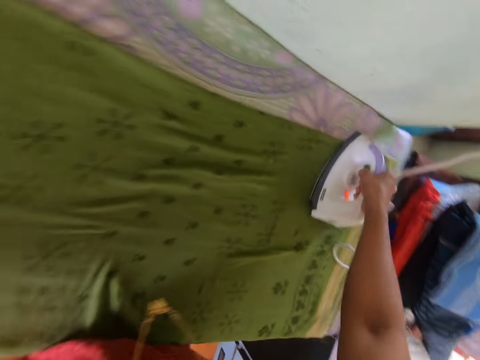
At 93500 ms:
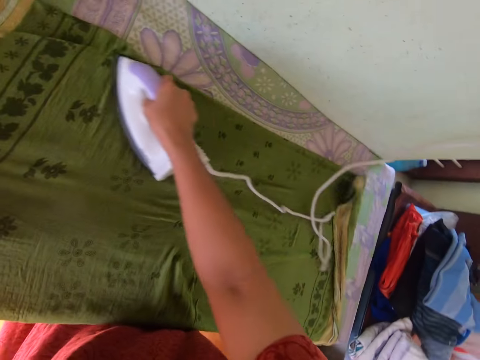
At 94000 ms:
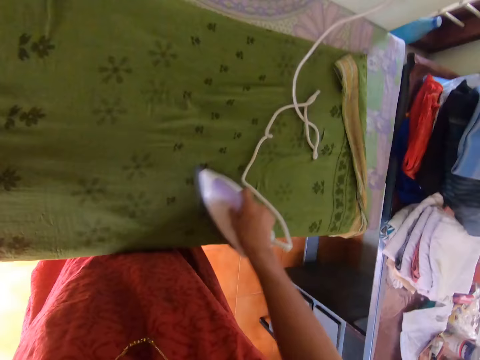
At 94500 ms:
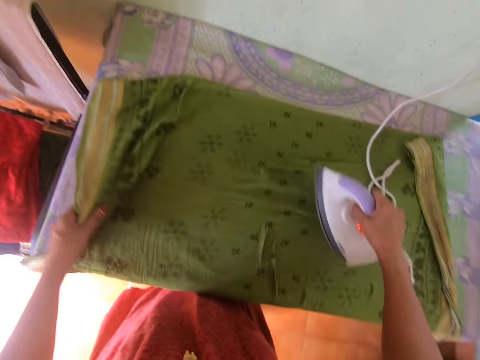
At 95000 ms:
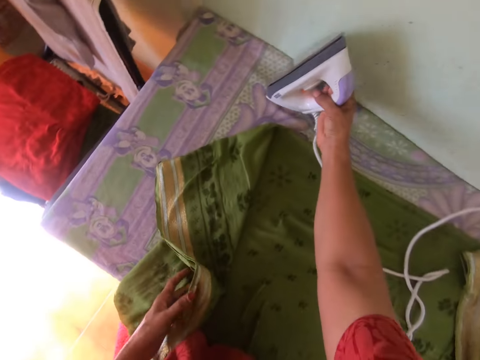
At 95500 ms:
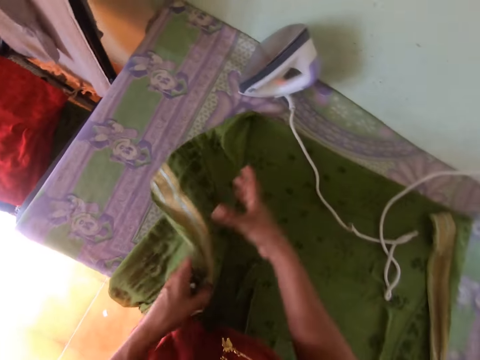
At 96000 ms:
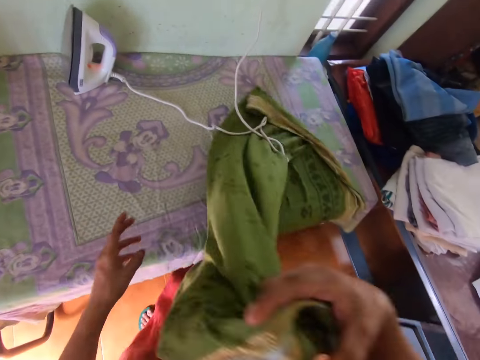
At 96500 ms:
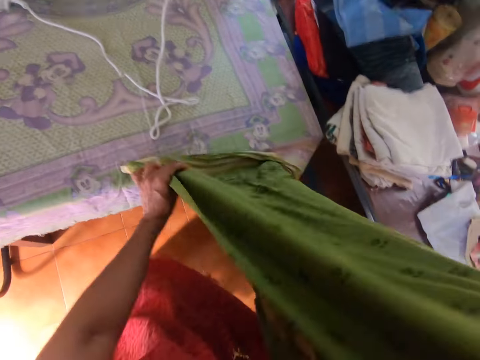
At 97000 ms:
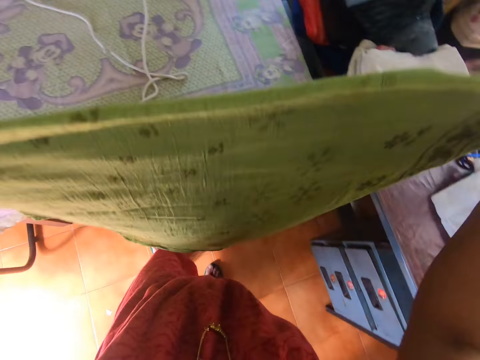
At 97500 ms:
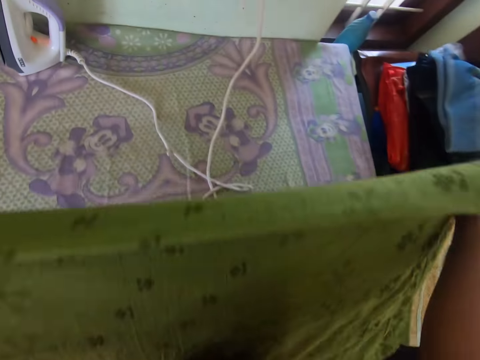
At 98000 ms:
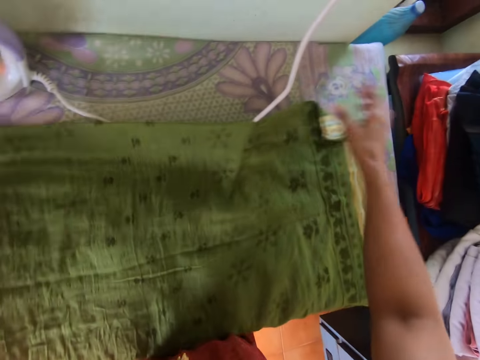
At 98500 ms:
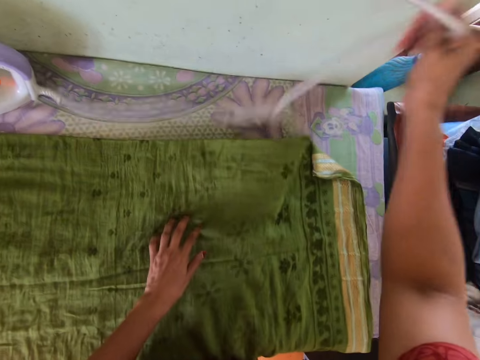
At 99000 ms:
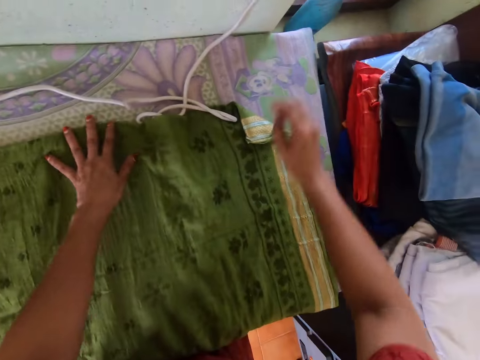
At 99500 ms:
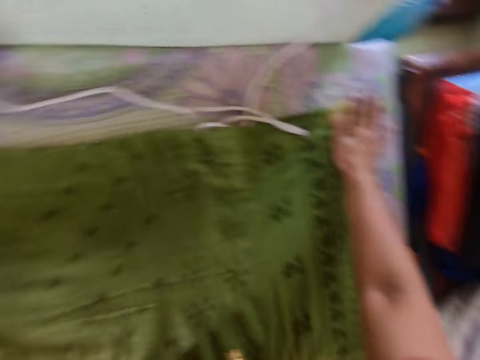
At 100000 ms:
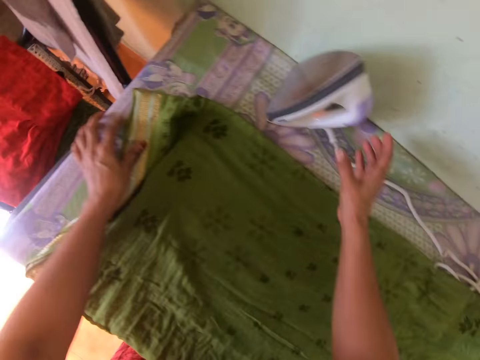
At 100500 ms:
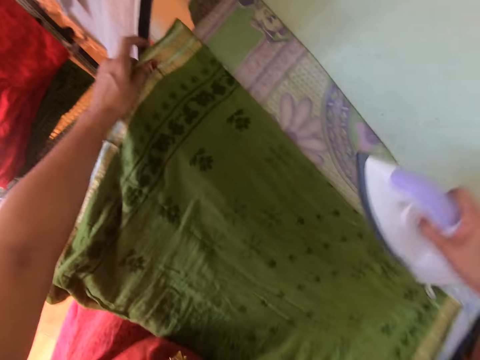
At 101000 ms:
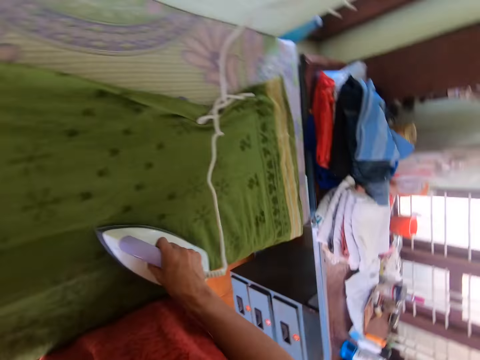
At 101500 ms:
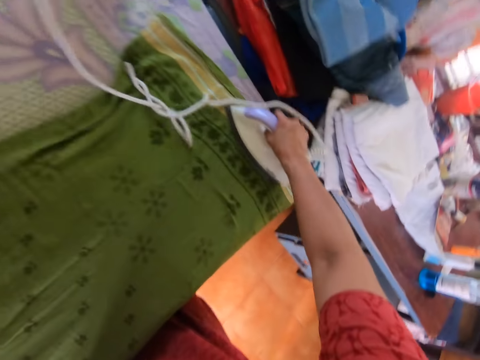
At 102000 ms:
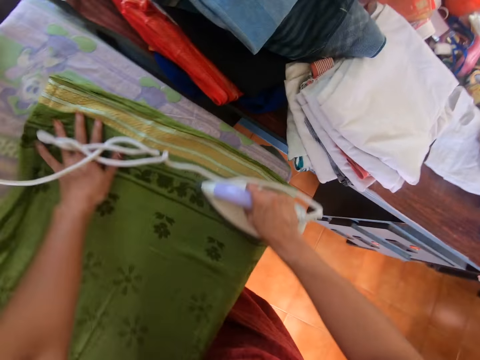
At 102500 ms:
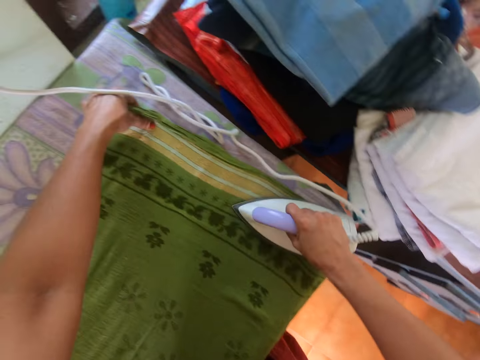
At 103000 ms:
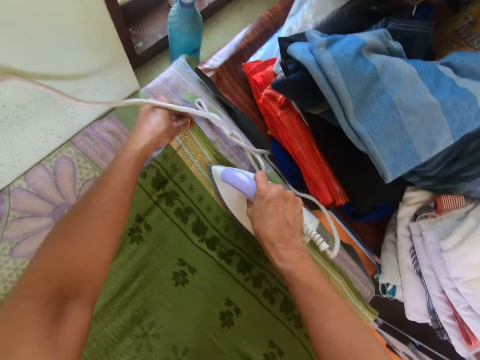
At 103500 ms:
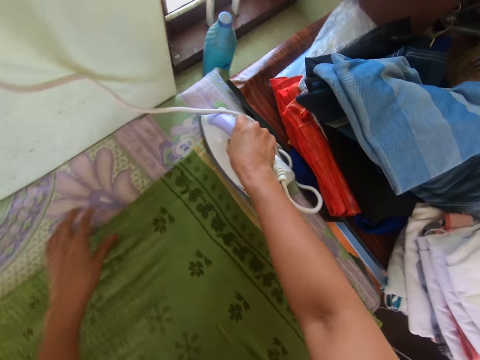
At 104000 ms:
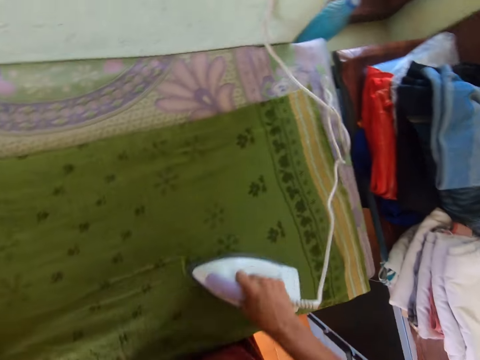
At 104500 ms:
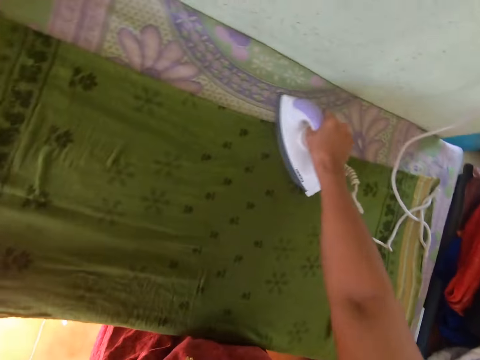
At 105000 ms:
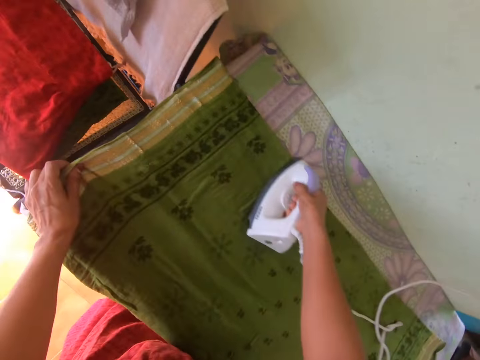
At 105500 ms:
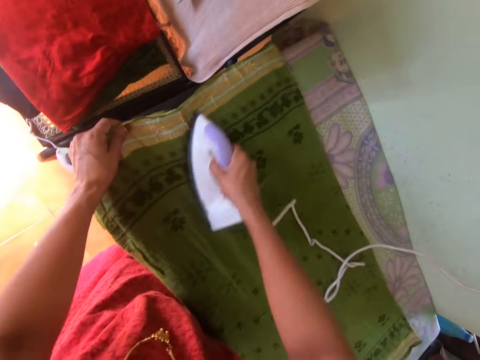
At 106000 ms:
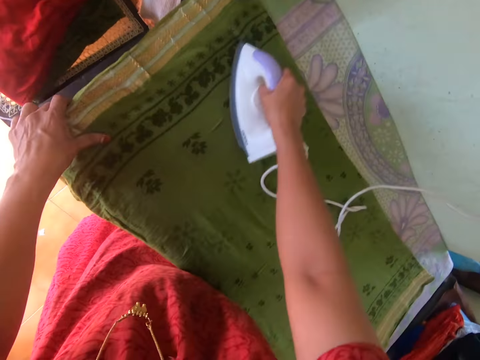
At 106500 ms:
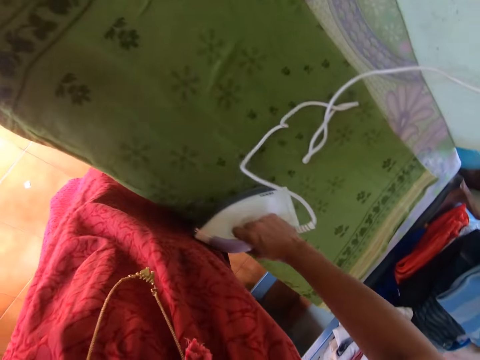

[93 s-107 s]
The camera wearer moves the cloth on the table with her left hand. She drops the cloth on the table with her right hand. She puts the iron box down. She passes the cloth to her right hand from her left hand. She extends the cloth with both hands. She drops the cloth on the table with both hands. She pulls the wire of the iron with her right hand. She places her left hand on the cloth on the table. She spreads the cloth on the table with her right hand. She holds the cloth on the table with her left hand. She picks up the iron from the table with her right hand. She presses the cloth on the table with the iron in her right hand. She presses the cloth on the table with her left hand. She holds the cloth on the table with her left hand. She presses the cloth on the table with the iron in her right hand.

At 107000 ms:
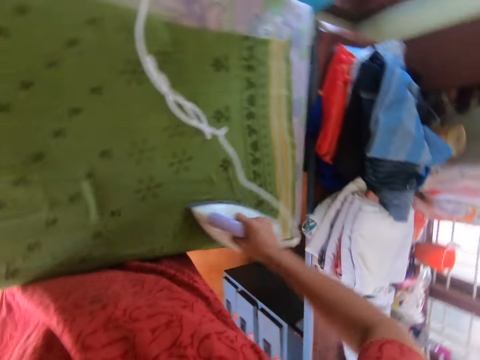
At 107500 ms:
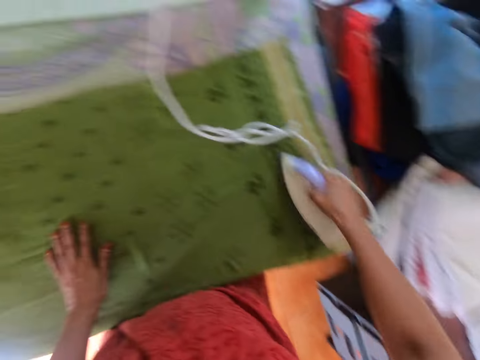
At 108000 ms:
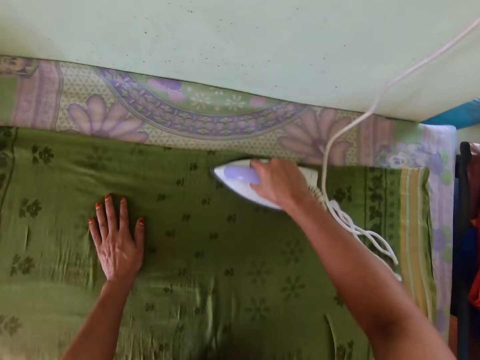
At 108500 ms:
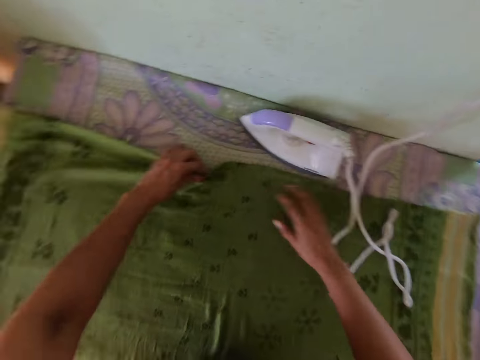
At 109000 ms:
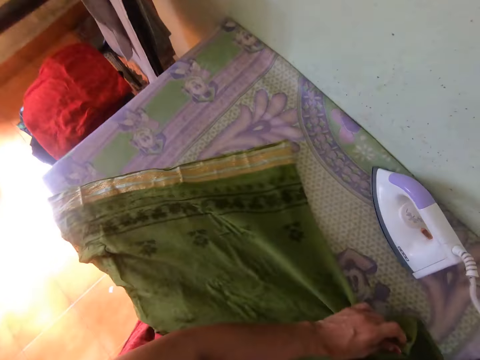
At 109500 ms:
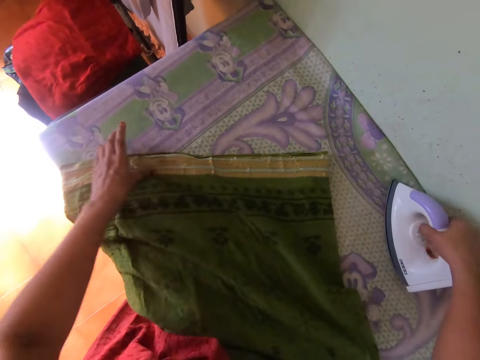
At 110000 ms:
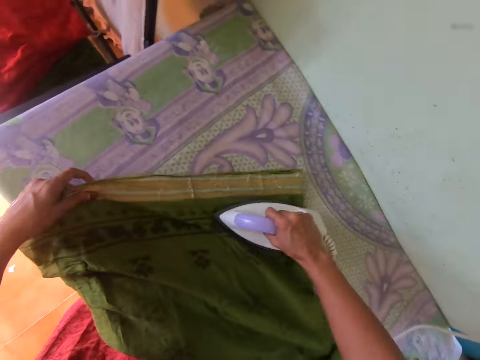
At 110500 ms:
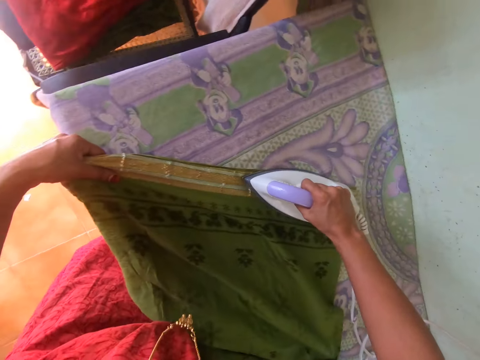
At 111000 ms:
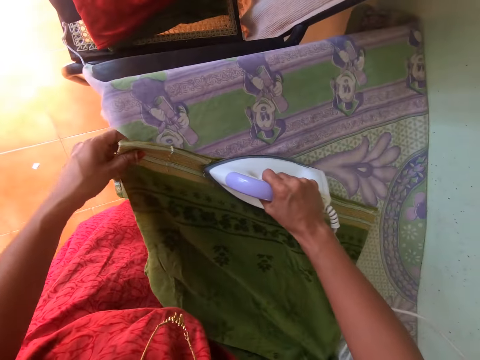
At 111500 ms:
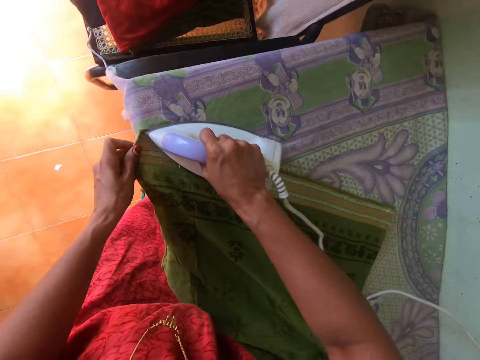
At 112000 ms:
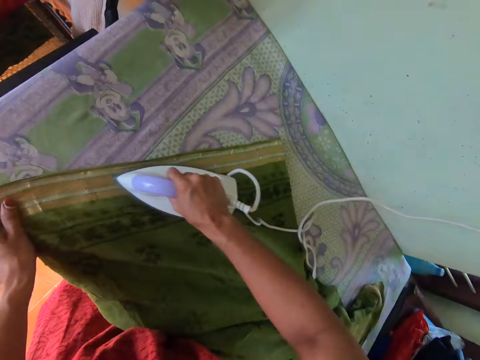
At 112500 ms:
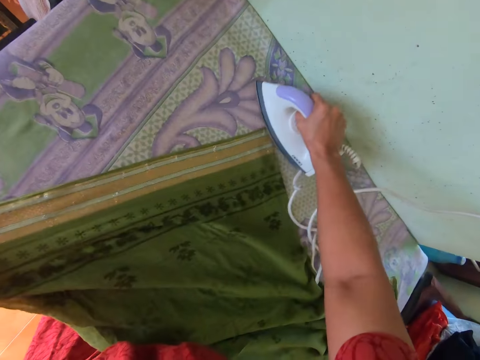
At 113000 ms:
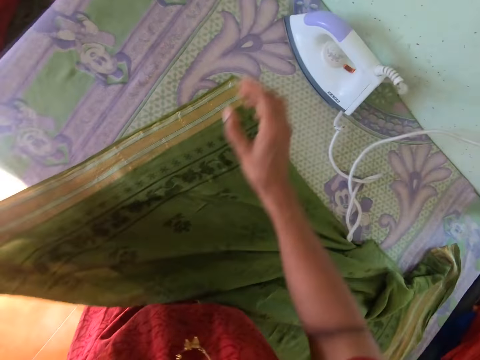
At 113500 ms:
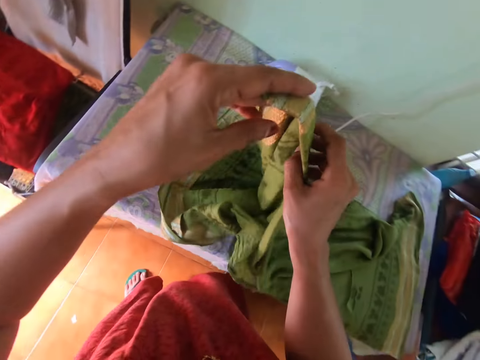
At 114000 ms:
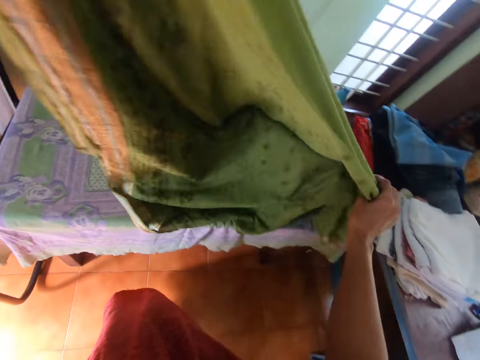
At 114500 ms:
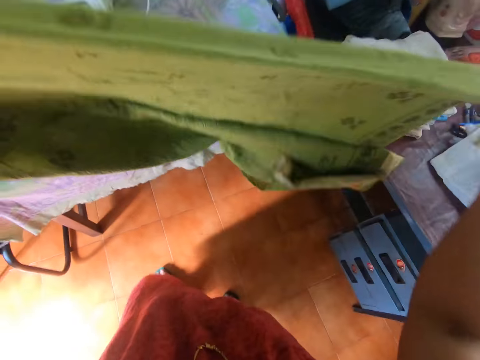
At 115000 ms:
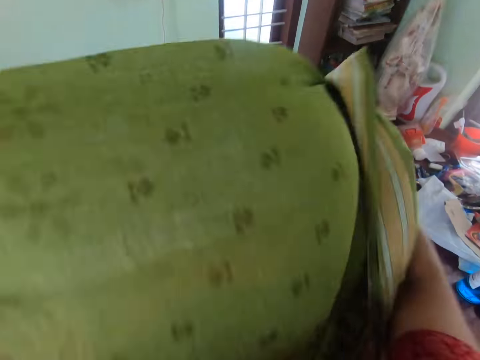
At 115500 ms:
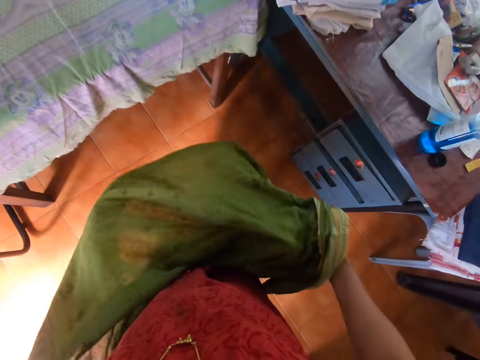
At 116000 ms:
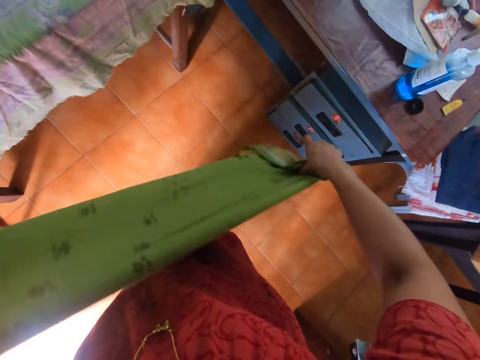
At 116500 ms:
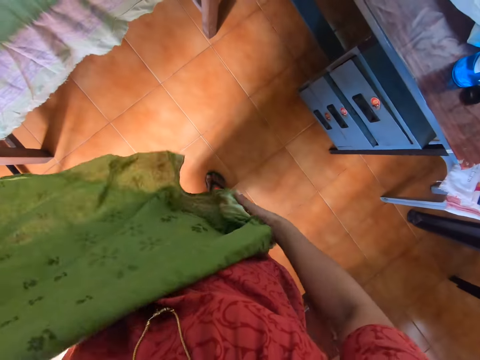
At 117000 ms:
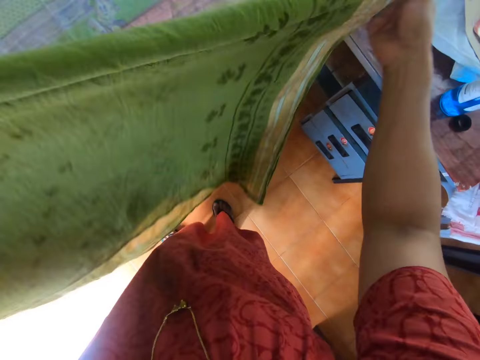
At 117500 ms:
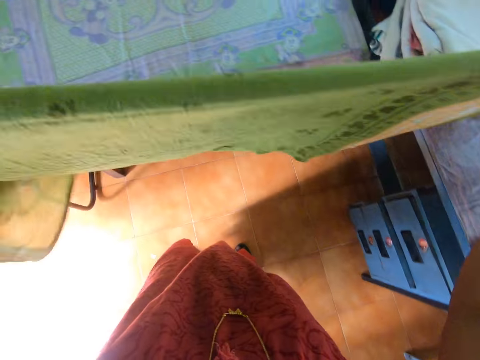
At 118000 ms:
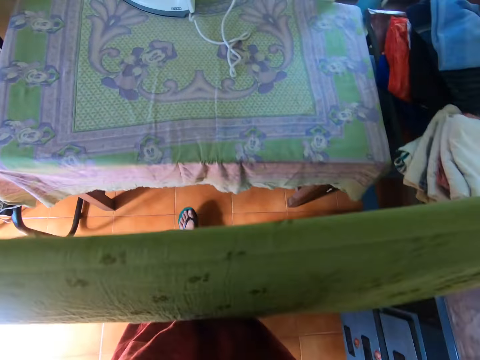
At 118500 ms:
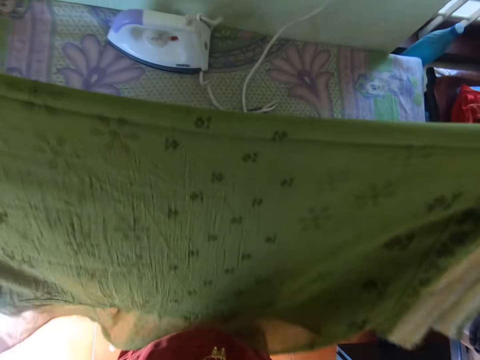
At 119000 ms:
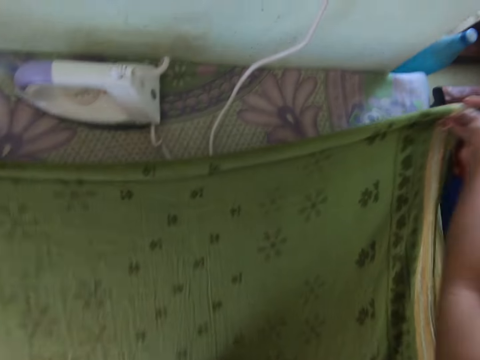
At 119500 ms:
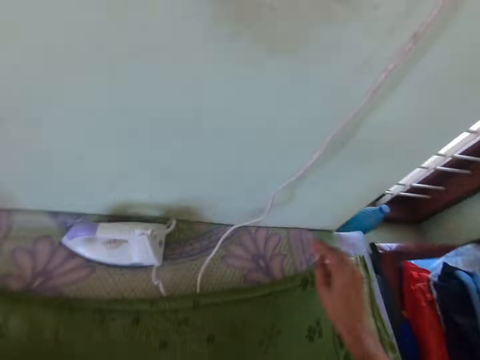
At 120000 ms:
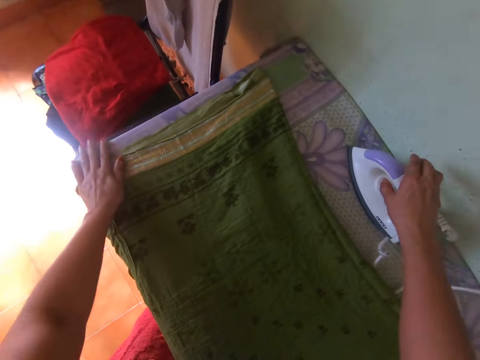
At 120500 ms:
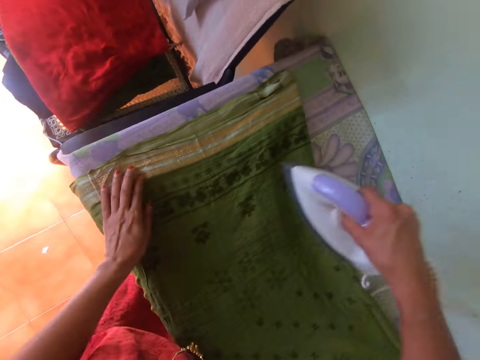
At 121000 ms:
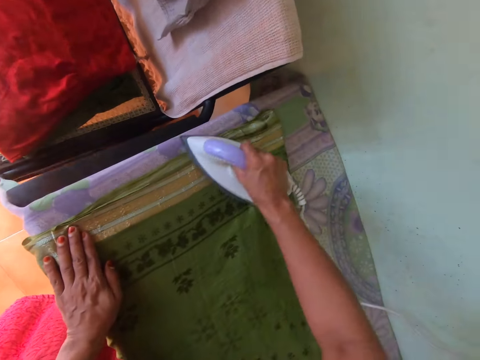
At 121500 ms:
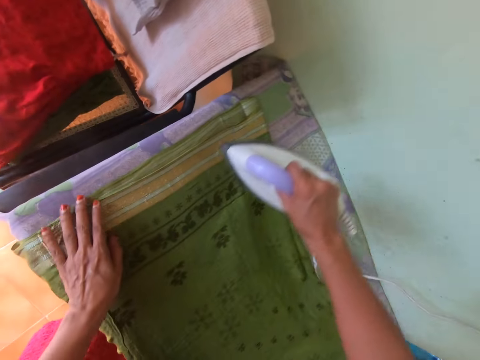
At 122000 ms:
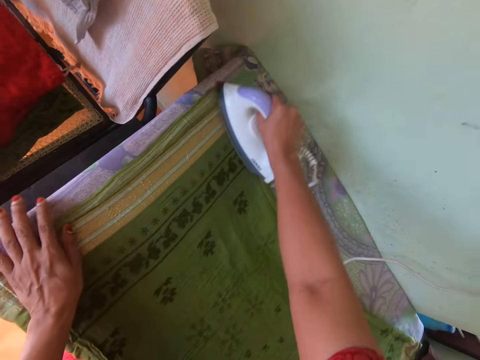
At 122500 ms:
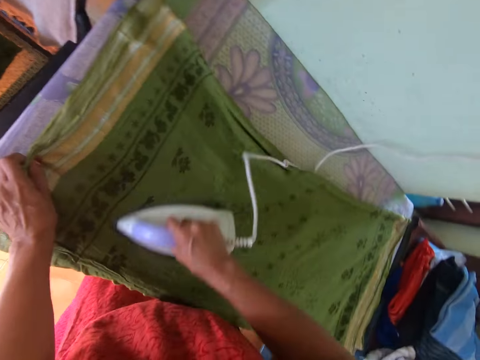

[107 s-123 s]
The camera wearer moves her left hand on the cloth on the table. She drops the iron on the table with her right hand. She moves the cloth on the table with both hands. She picks up the iron from the table with her right hand. She holds the cloth on the table with her left hand. She presses the cloth on the table with the iron in her right hand. She picks up the cloth from the table with her left hand. She drops the iron on the table with her right hand. She extends the cloth with both hands. She spreads the cloth on the table with both hands. She moves her left hand on the cloth on the table. She picks up the iron from the table with her right hand. She presses the cloth on the table with the iron in her right hand.
